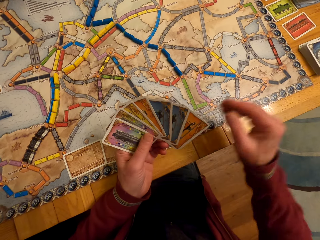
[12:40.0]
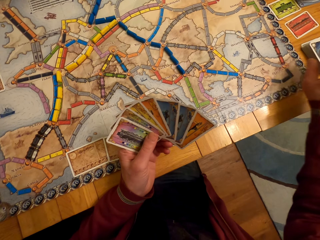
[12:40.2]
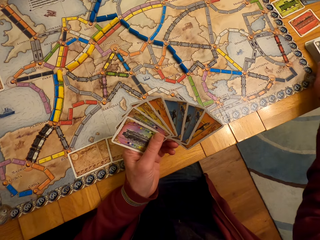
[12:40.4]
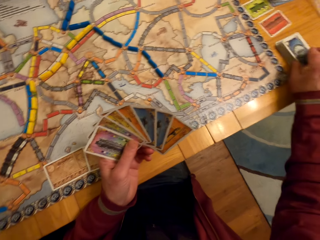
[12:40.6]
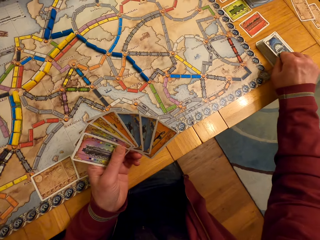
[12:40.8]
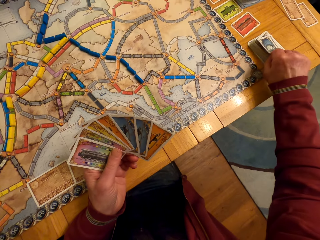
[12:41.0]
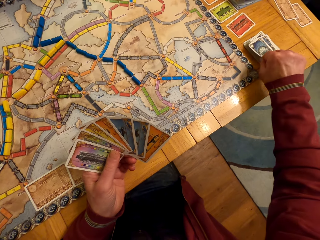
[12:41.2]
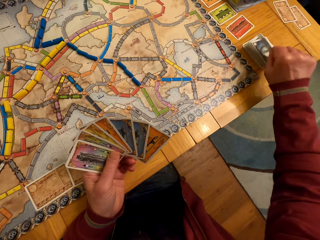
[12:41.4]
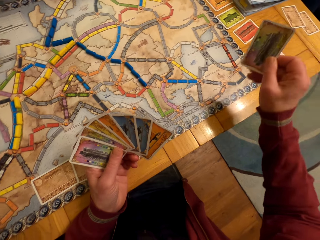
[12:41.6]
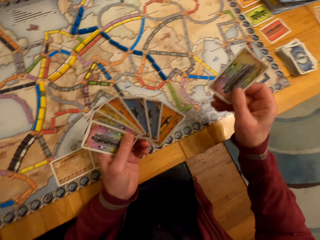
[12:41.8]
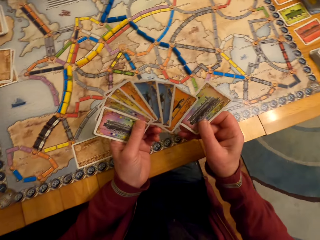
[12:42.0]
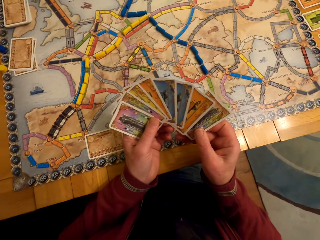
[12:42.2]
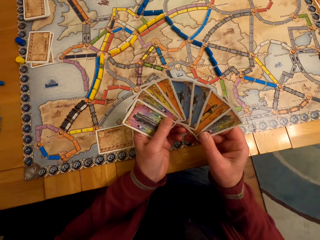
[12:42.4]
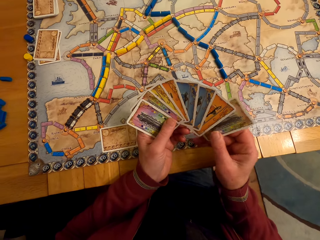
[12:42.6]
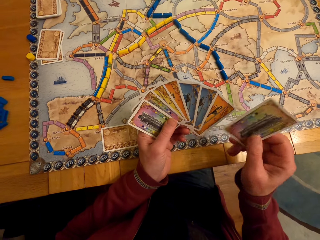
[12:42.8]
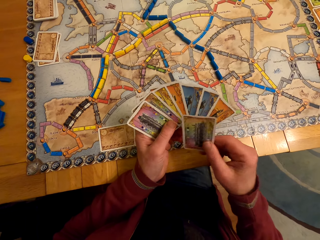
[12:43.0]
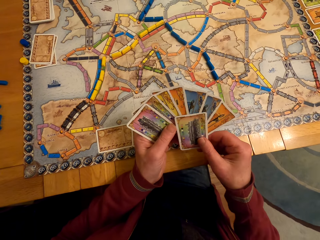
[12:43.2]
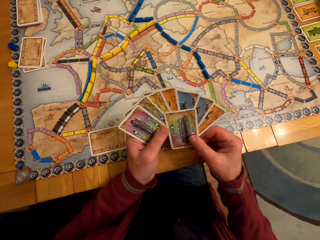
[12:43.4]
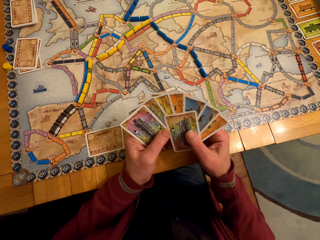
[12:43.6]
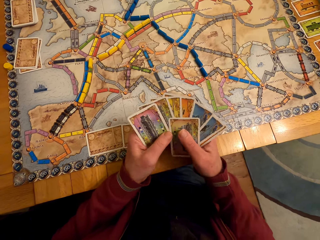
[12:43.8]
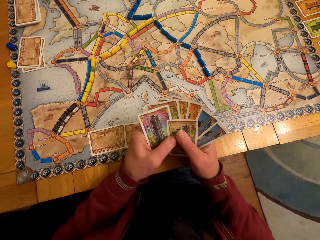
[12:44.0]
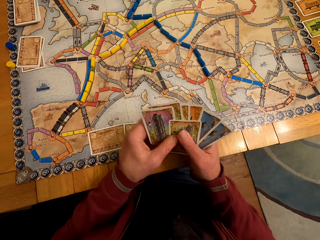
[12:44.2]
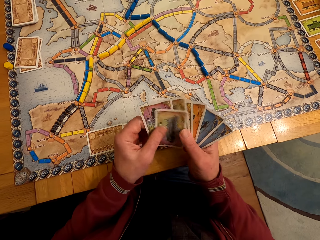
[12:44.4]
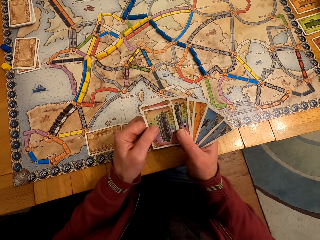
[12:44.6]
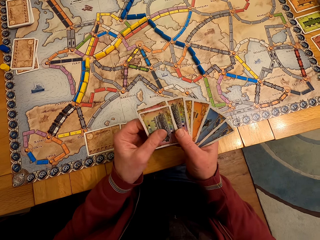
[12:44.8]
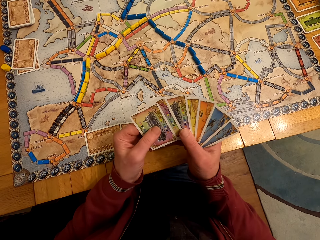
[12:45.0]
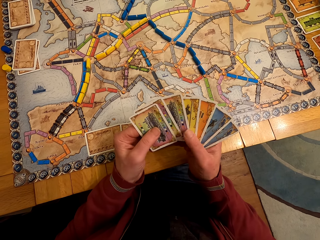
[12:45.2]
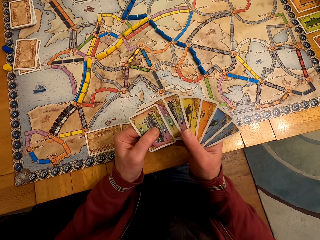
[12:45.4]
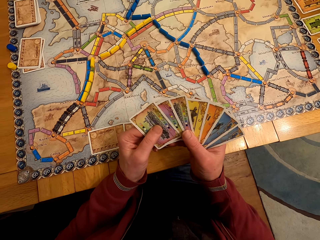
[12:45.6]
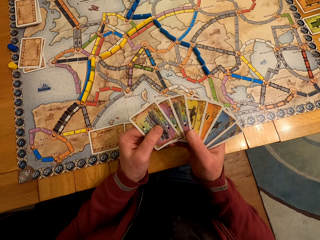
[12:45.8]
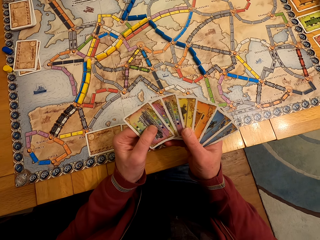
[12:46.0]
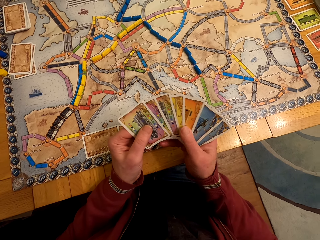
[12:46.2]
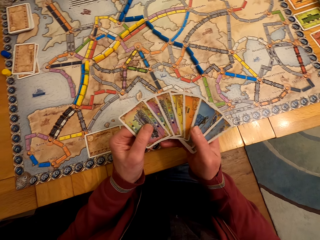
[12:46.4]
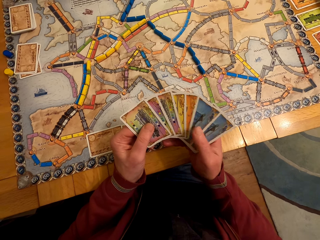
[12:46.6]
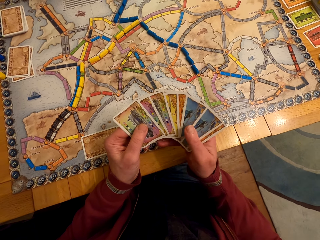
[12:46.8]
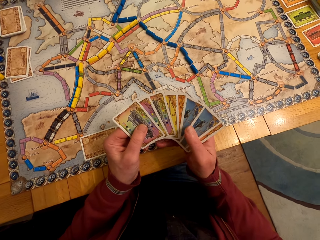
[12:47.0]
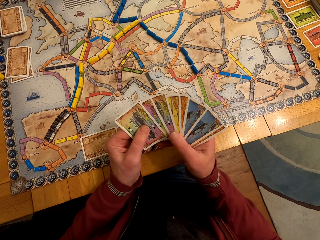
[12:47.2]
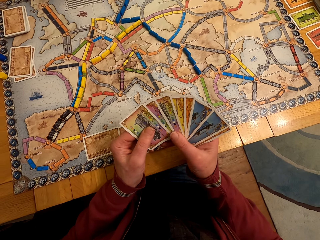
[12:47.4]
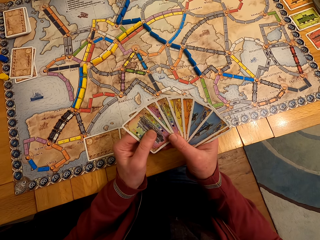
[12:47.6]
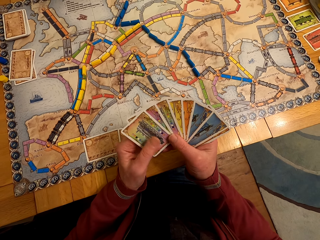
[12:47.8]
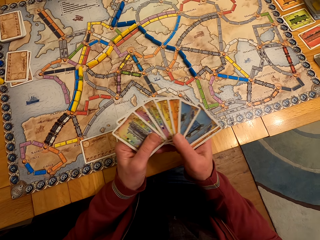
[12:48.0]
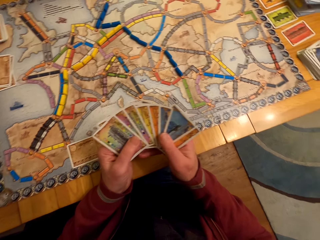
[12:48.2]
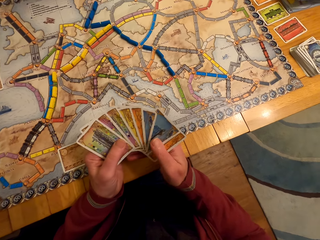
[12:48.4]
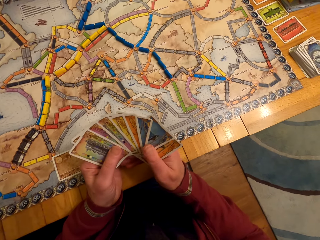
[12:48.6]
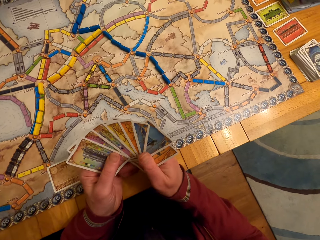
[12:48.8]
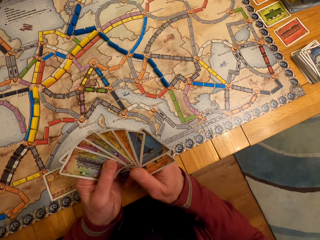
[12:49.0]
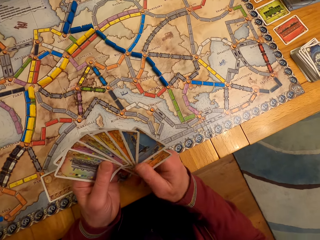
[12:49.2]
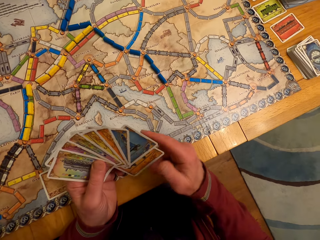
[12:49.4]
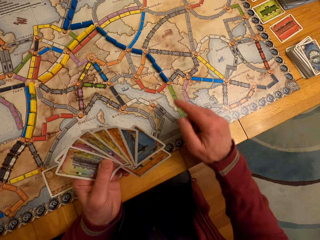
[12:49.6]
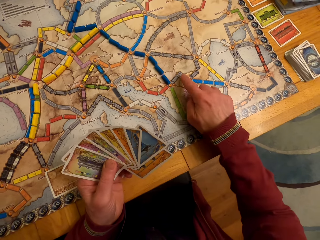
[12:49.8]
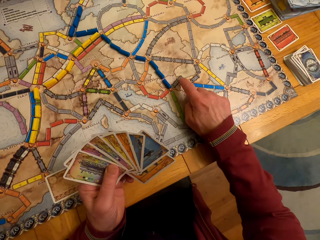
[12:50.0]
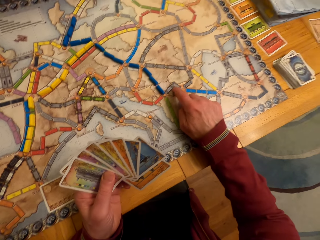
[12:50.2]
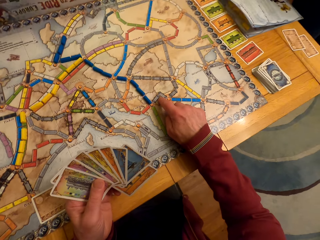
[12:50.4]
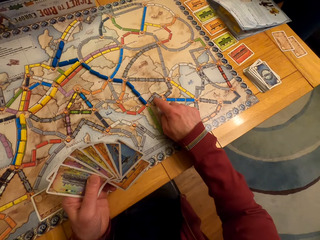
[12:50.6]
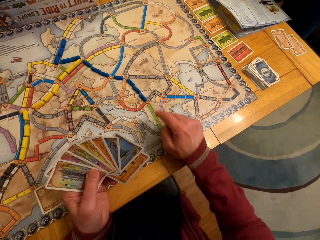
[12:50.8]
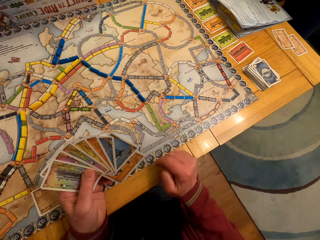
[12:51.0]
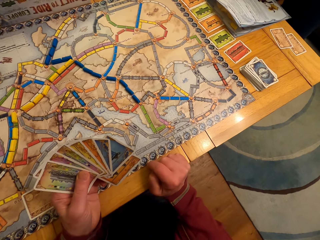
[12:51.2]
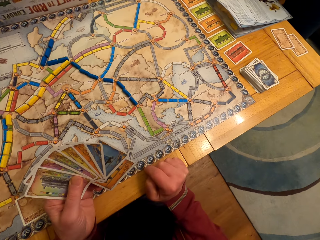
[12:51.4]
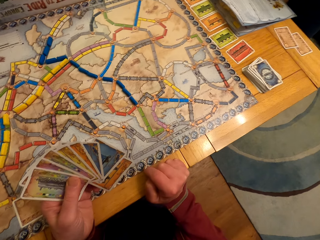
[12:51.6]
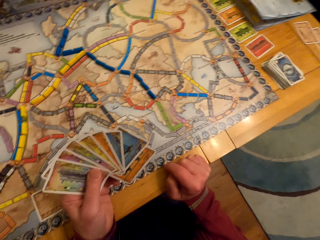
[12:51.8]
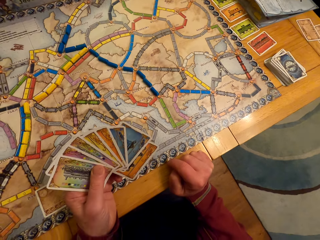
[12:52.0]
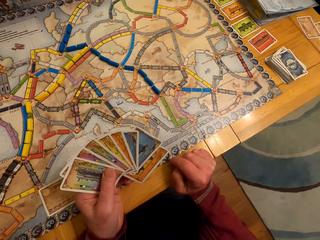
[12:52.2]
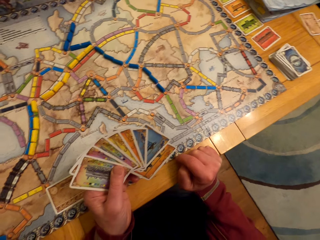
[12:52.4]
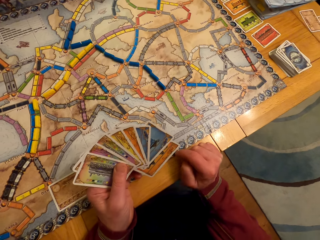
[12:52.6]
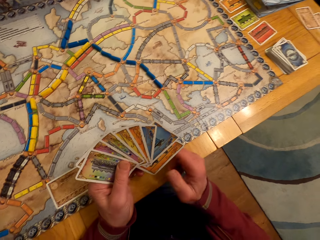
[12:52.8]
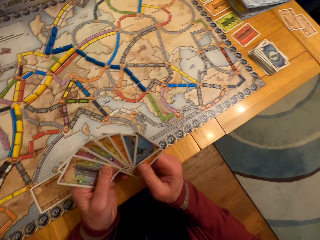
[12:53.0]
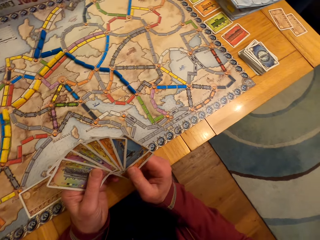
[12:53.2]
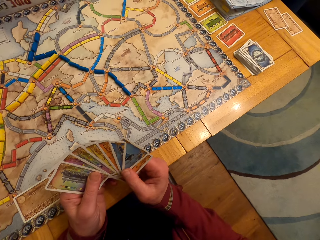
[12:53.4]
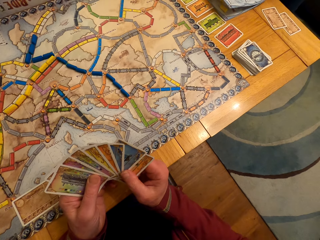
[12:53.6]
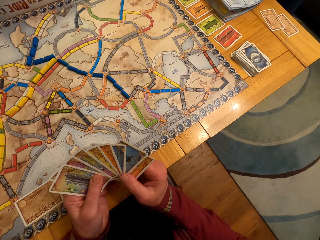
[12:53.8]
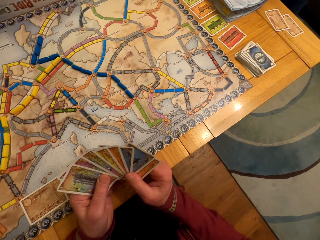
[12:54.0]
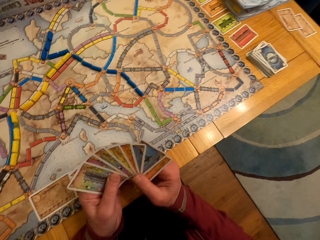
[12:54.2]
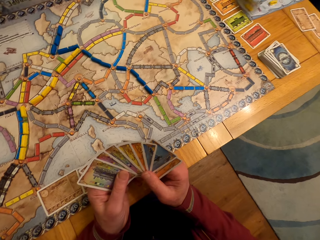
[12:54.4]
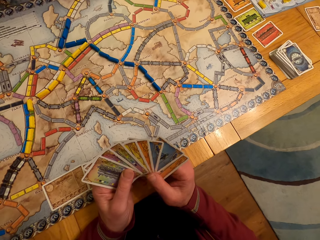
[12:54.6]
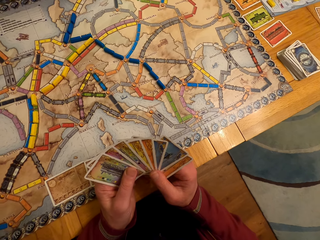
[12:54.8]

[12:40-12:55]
A man picks up the card. The camera wearer picks up a board game card from the table. The man passes the card to the left hand. The man looks at the cards. The man touches the paper. The man moves the hand. The man looks at the cards. He looks at the cards again.

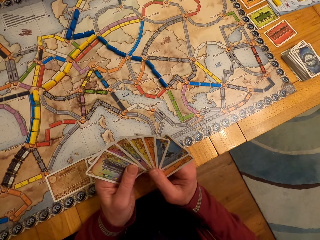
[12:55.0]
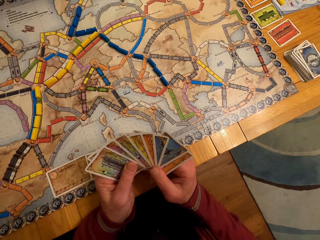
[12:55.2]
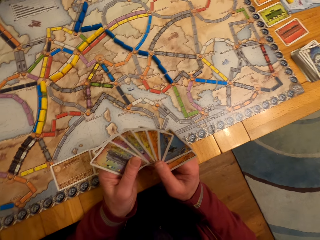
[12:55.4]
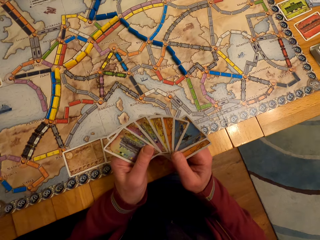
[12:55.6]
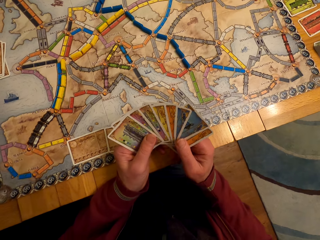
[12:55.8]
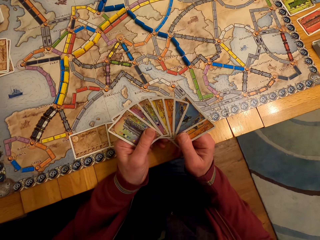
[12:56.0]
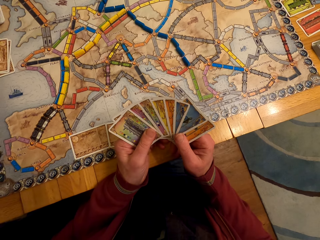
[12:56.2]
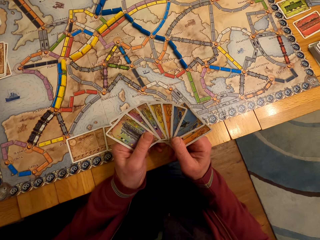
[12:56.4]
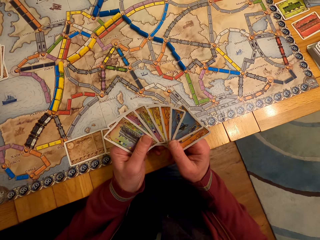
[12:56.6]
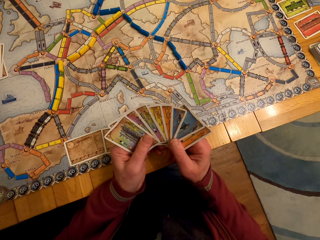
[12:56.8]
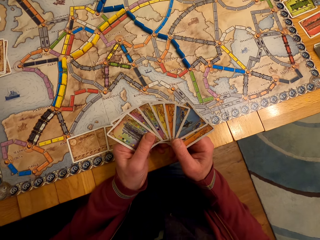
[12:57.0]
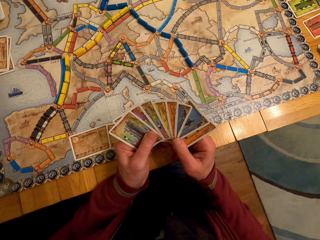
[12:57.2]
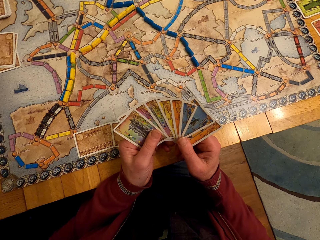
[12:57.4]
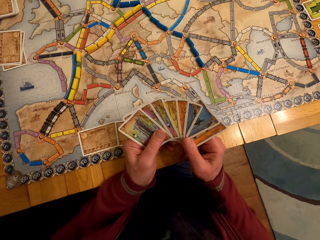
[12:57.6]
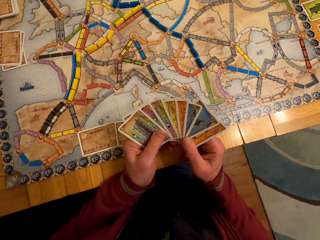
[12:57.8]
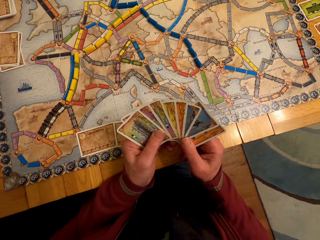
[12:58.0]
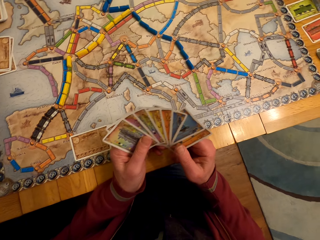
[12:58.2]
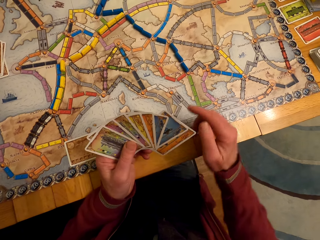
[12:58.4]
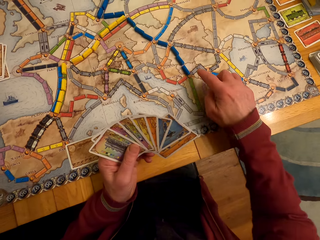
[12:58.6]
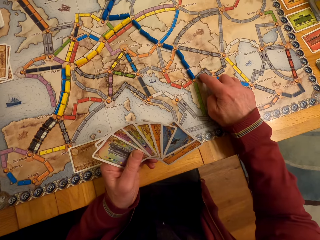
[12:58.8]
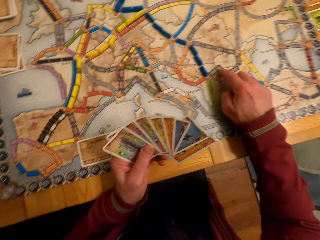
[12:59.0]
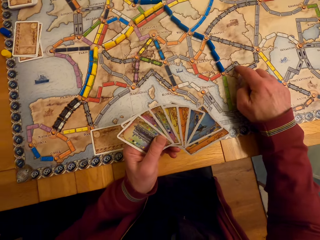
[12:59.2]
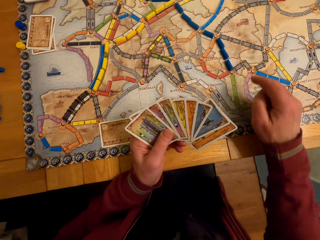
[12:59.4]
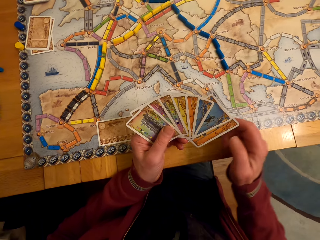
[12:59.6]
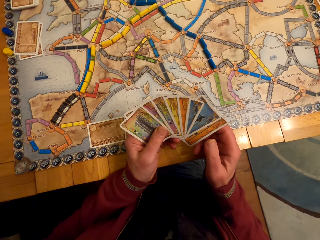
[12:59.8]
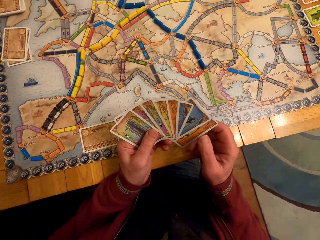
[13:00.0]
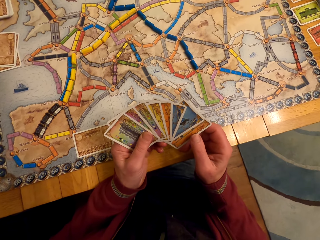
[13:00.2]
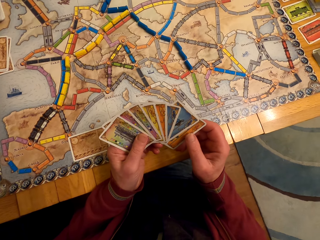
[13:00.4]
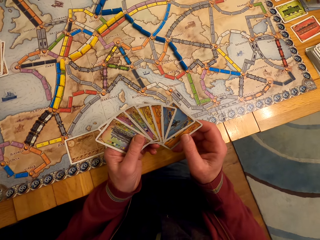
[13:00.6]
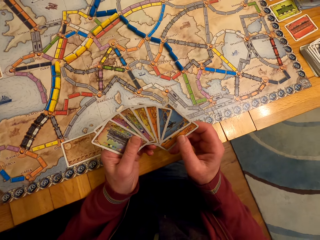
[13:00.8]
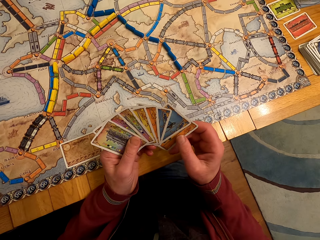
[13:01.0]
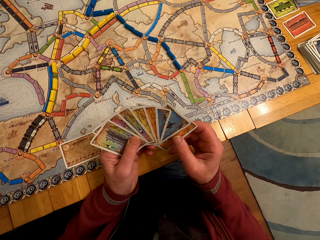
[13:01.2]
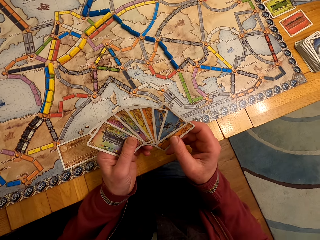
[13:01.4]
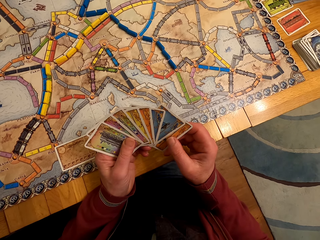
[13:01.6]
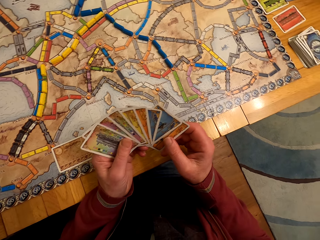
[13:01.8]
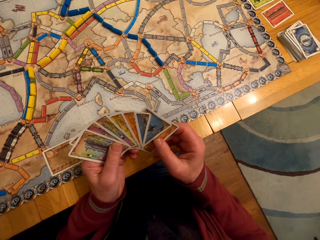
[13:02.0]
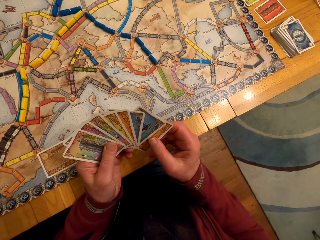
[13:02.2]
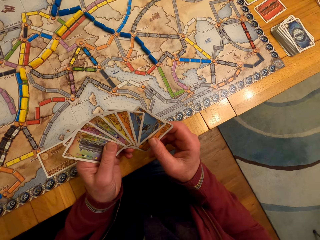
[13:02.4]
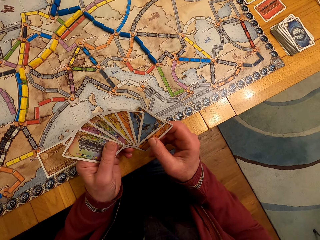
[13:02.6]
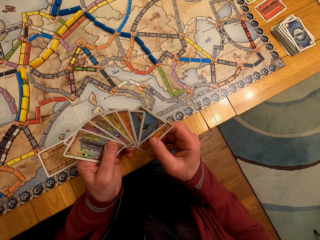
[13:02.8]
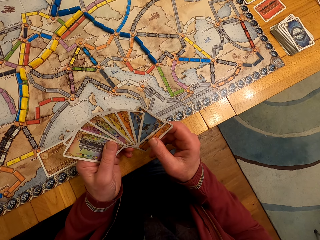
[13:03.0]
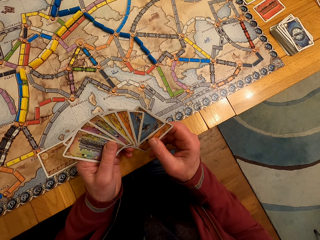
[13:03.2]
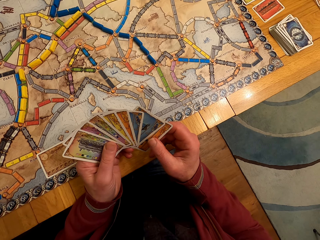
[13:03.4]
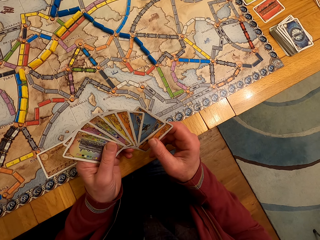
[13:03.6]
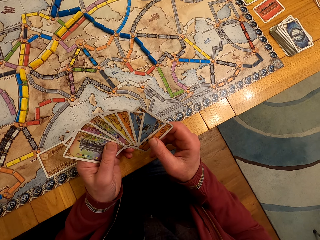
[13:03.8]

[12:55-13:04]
A man touches the paper. The man touches the card. The man looks at the cards.
